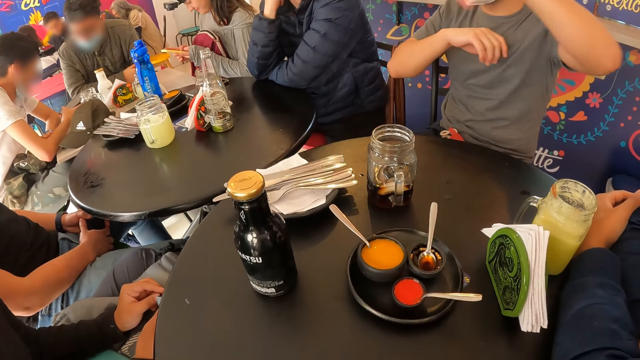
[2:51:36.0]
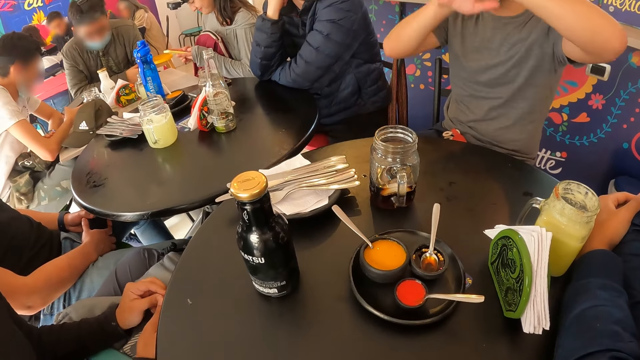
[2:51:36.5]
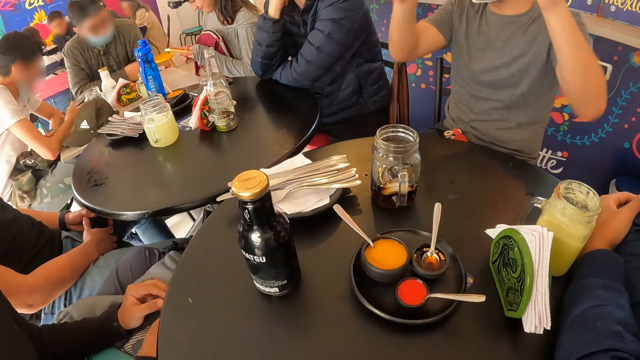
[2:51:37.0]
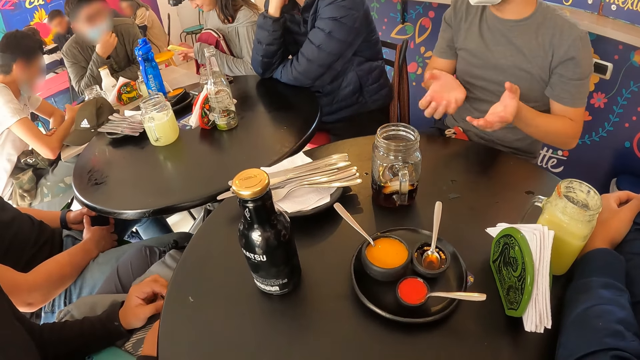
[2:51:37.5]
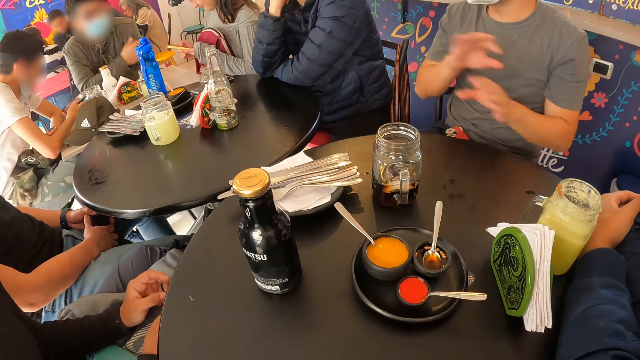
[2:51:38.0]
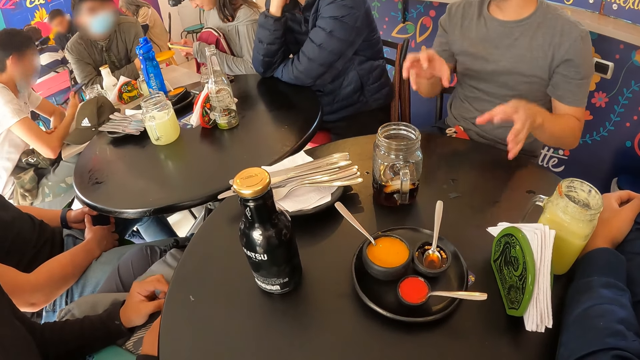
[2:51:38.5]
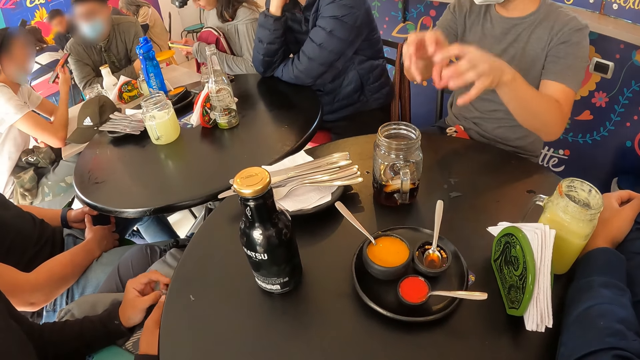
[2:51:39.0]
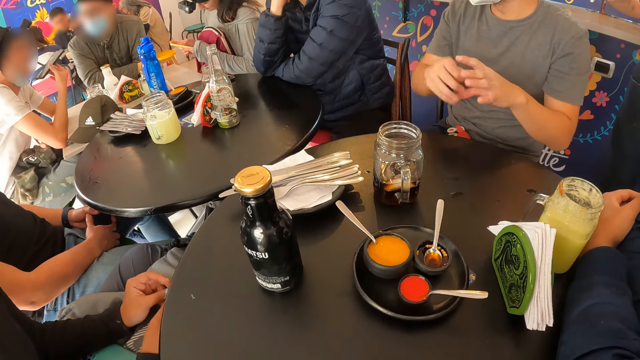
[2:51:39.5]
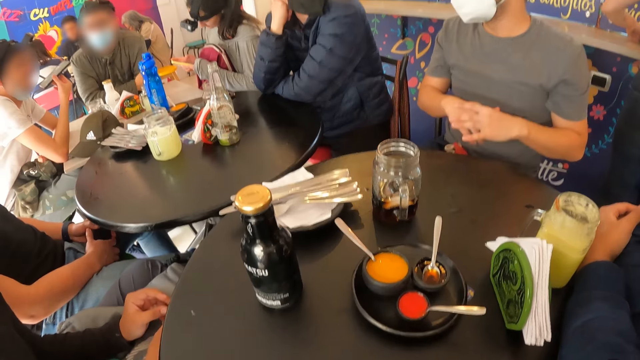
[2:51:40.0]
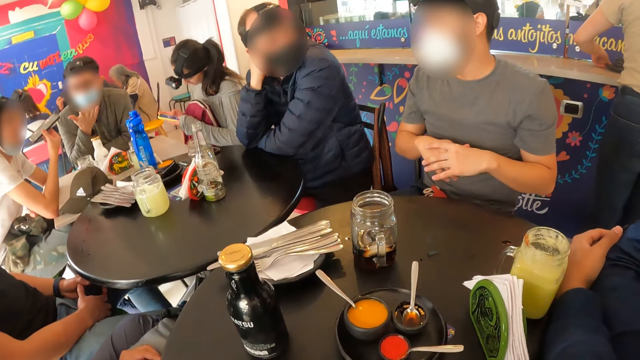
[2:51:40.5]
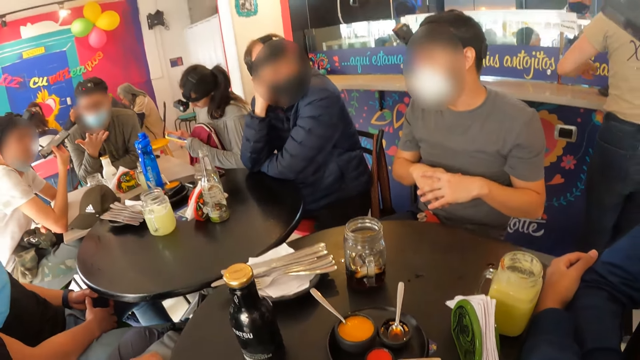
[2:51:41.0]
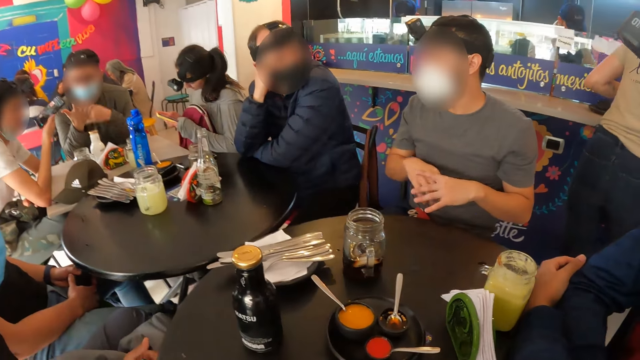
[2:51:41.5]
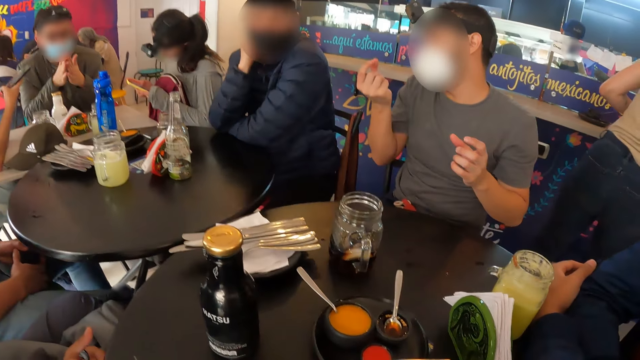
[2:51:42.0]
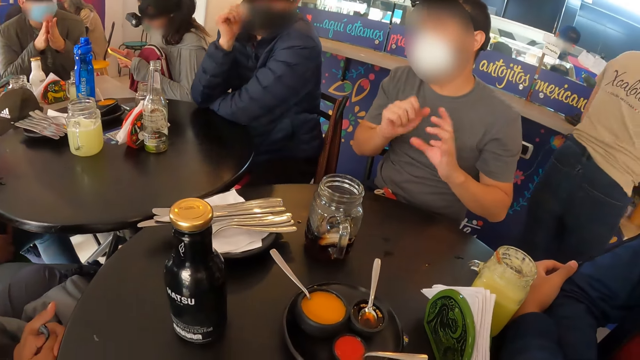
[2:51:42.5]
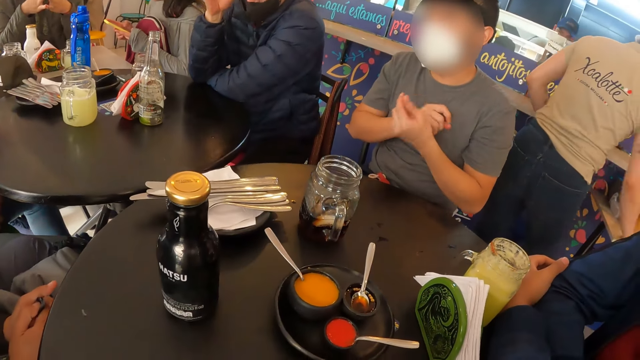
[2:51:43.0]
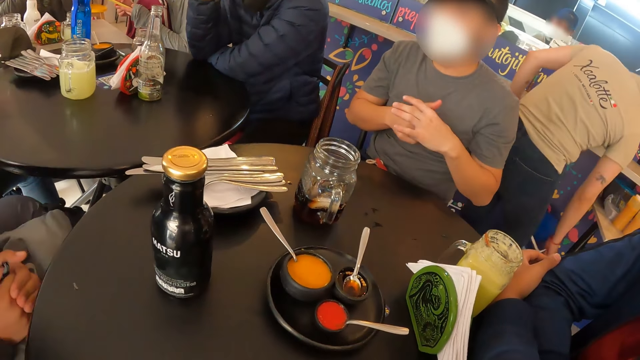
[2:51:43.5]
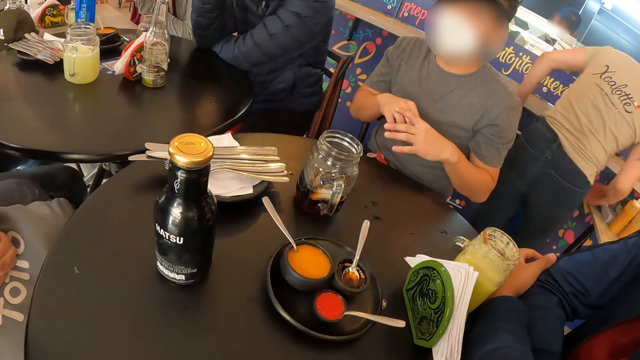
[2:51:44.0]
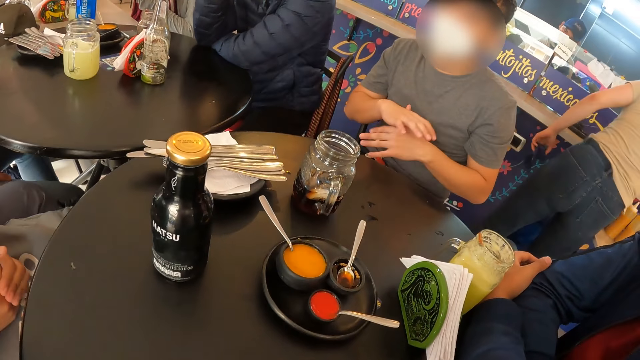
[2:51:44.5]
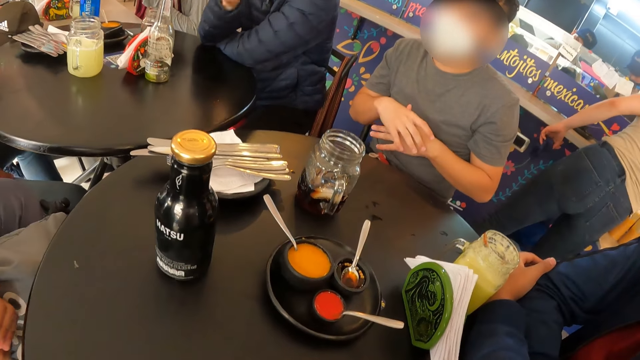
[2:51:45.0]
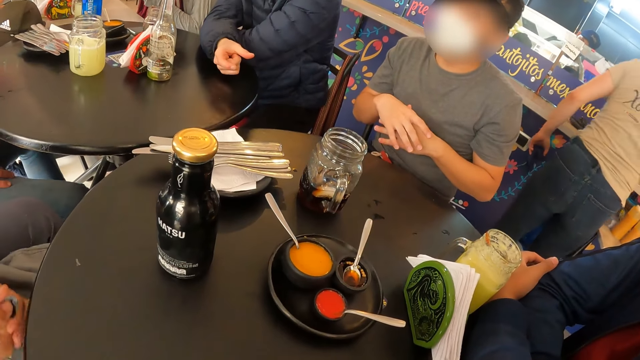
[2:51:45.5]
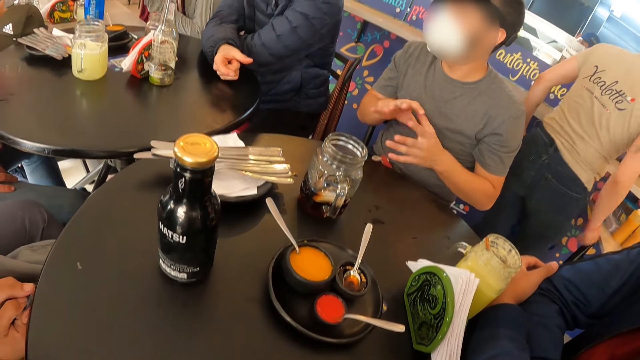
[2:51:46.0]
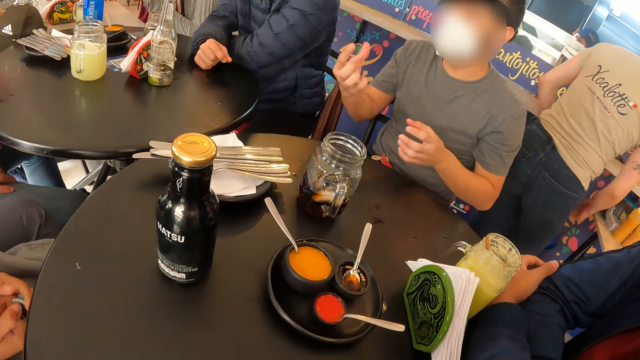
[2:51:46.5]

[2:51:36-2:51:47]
A woman moves around.

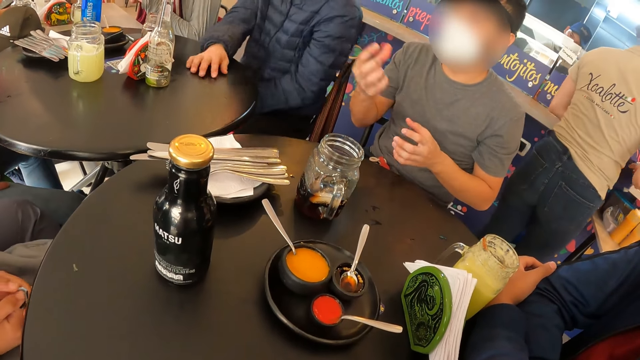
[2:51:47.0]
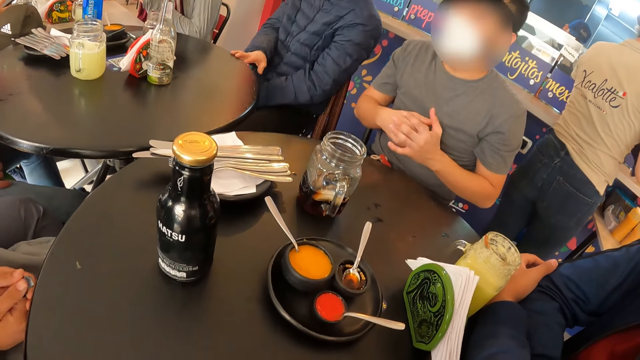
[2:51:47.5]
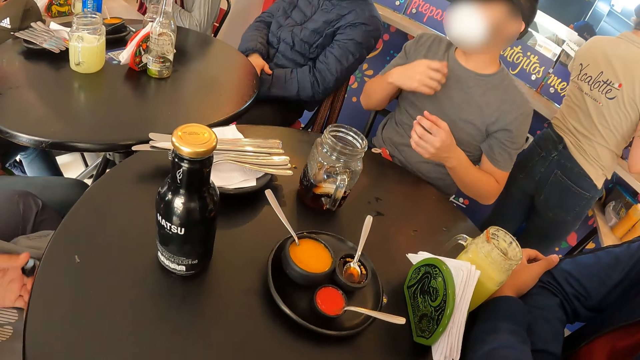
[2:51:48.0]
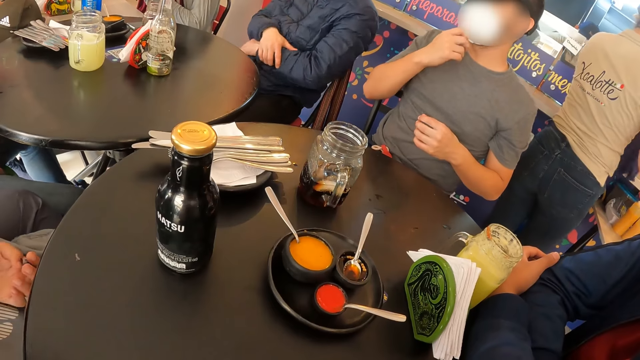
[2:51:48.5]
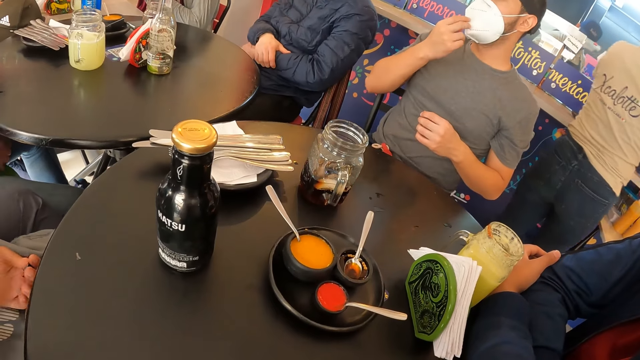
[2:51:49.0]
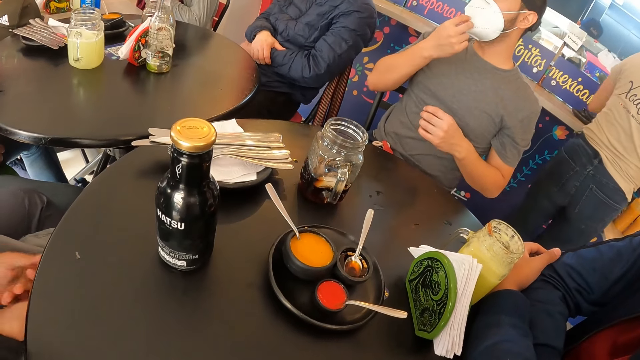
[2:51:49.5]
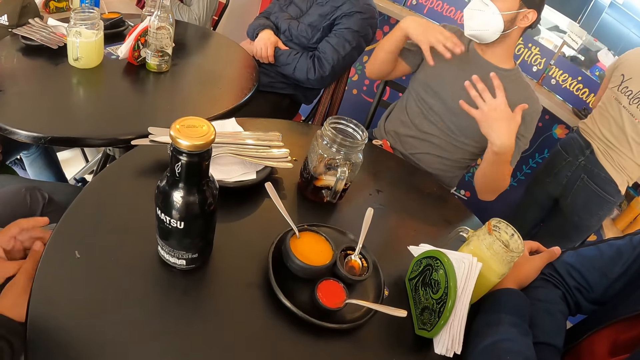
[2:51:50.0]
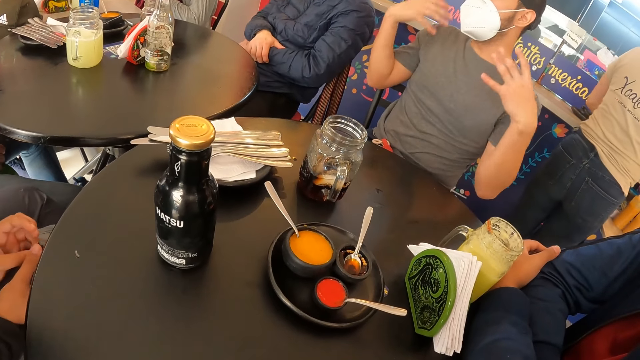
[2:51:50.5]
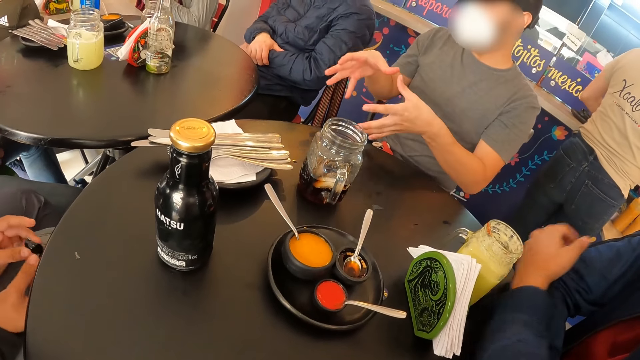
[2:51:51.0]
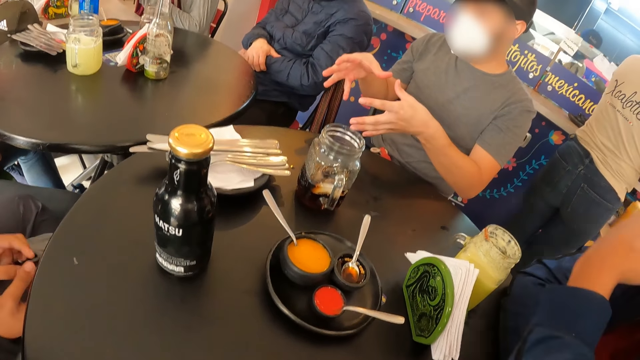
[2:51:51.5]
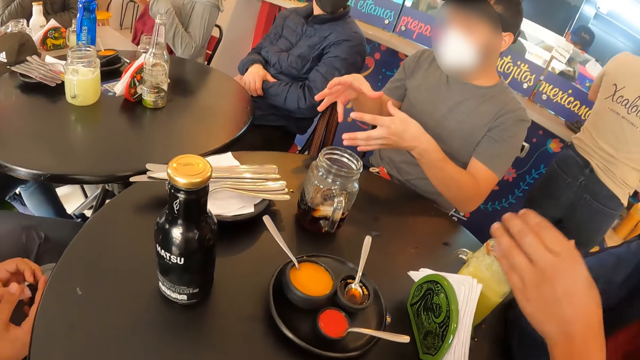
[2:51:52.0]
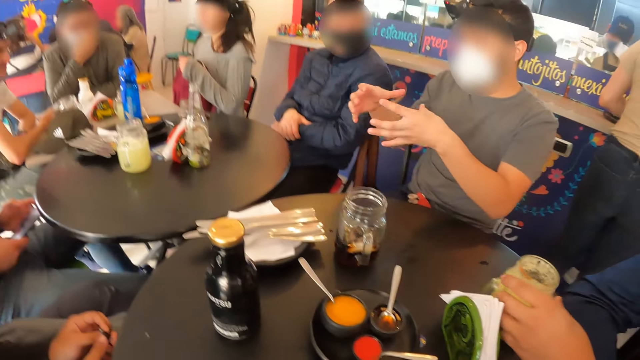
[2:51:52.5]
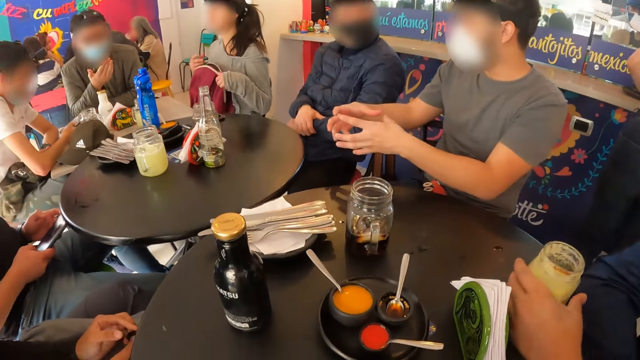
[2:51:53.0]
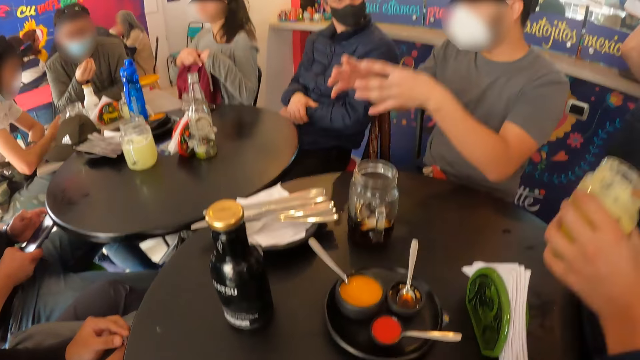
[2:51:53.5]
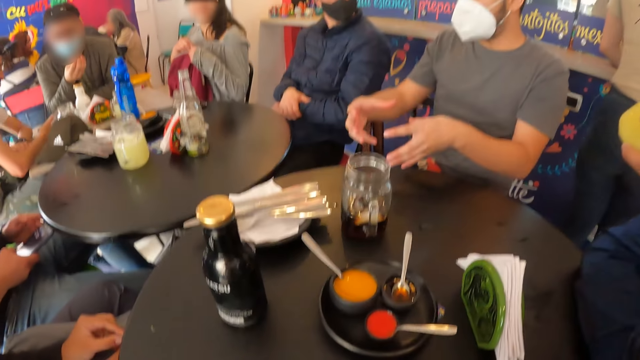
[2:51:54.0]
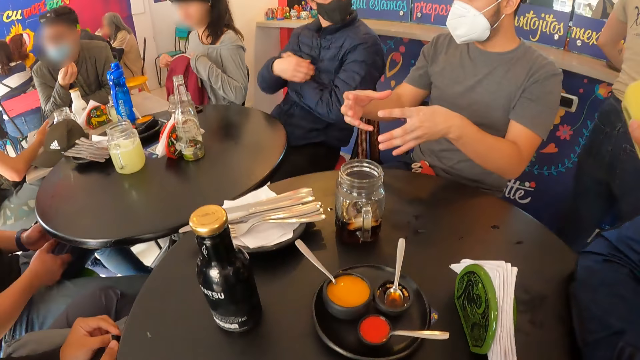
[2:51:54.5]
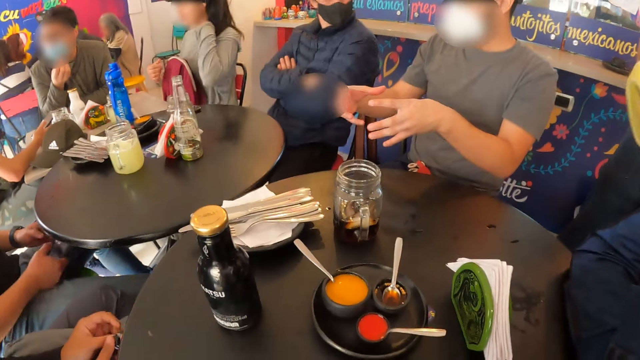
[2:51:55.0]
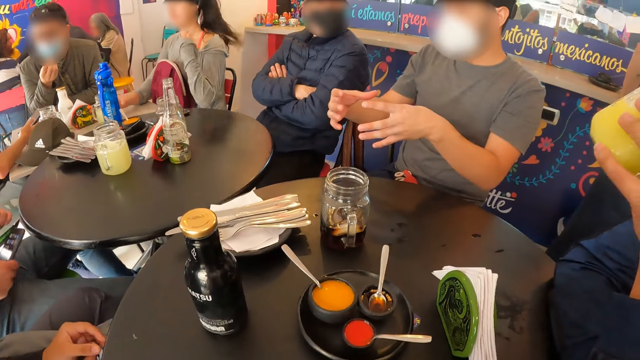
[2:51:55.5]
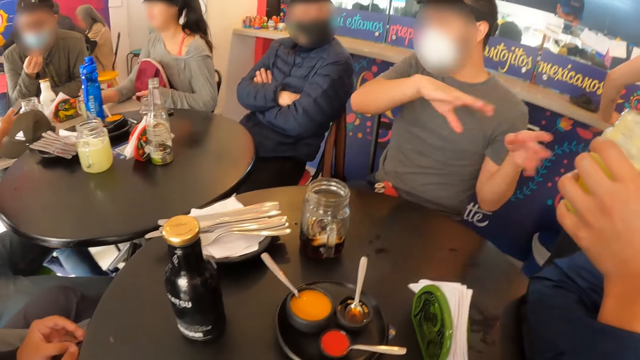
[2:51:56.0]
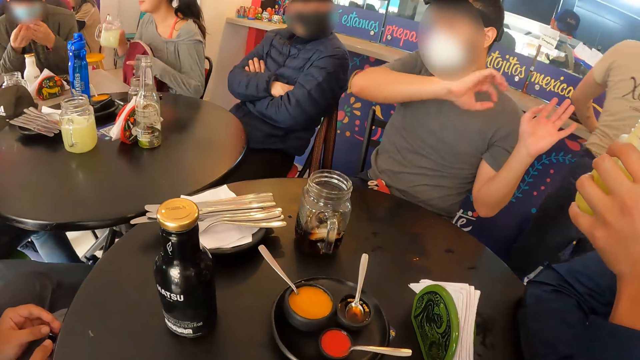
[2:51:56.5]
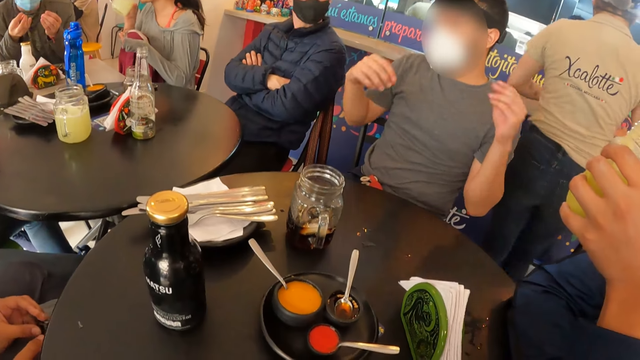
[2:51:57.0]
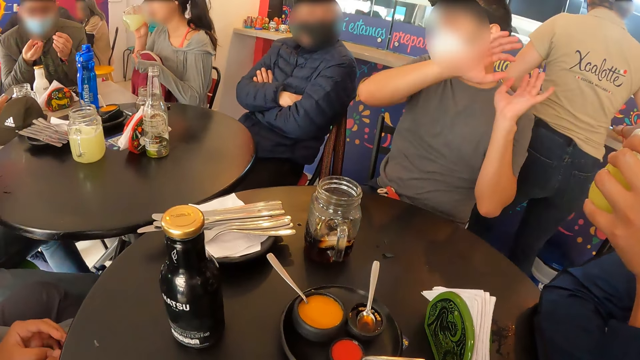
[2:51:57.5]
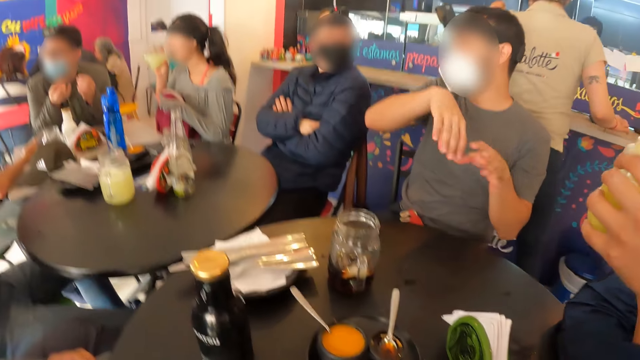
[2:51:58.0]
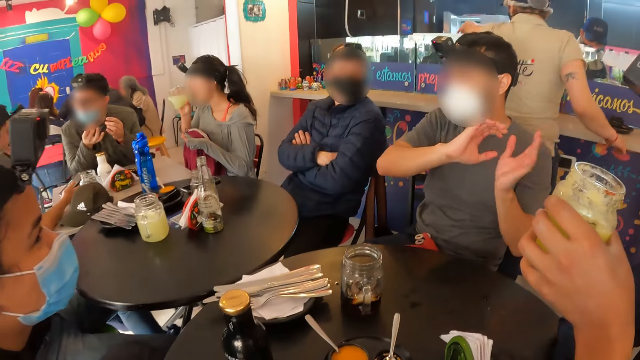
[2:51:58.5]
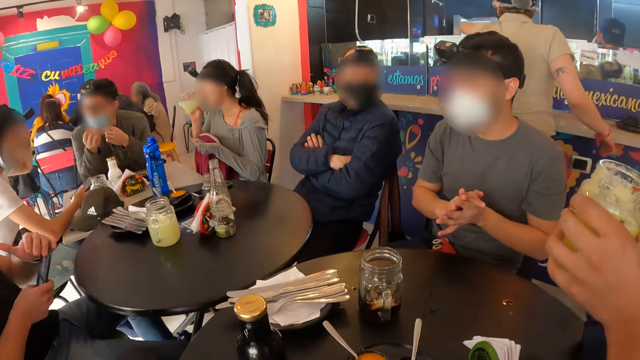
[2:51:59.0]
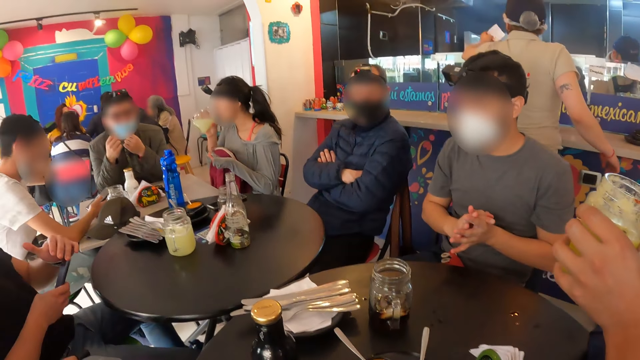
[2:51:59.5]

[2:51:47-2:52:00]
A woman moves her hand. A man adjusts the nose mask on his face with his right hand. The woman puts her hands together. The woman holds a paper. Another man touches his face. The second man turns the glass of juice on the table with his left hand. Another woman puts the phone in the bag in her lap with her right hand. The second man picks up the glass of juice on the table with his left hand and drinks juice from the glass of juice in his left hand. The other woman holds the bag on her lap with her left hand and zips the bag on her lap with her right hand. The other woman picks up the glass of juice from the table with her right hand and drinks juice from the glass of juice in her right hand. The first woman moves around.
